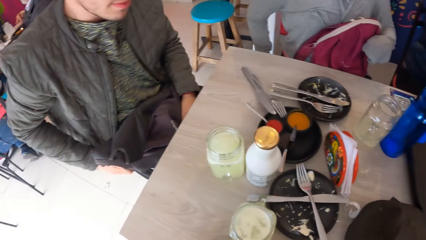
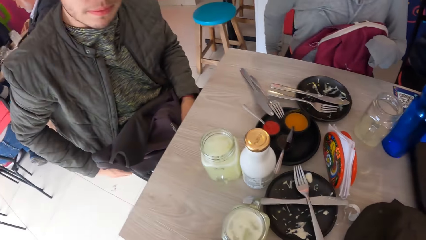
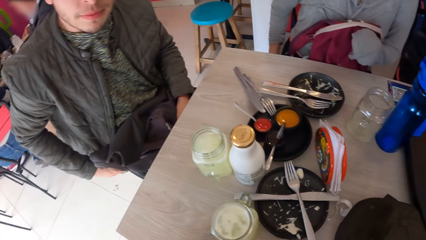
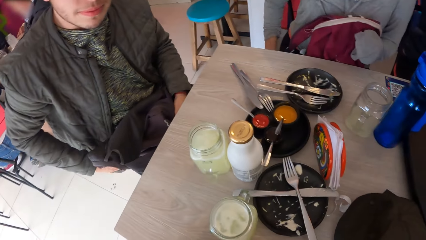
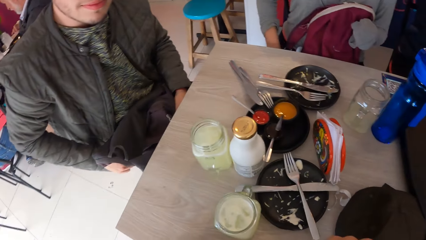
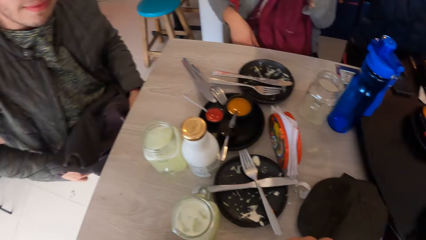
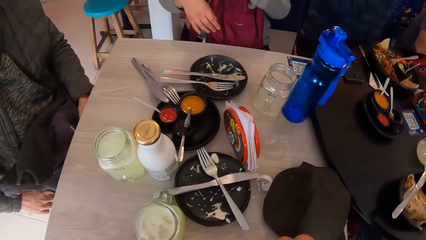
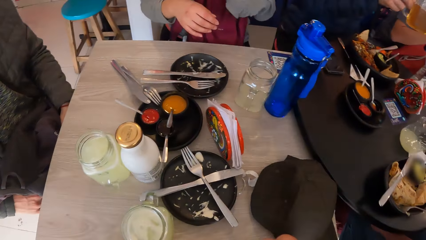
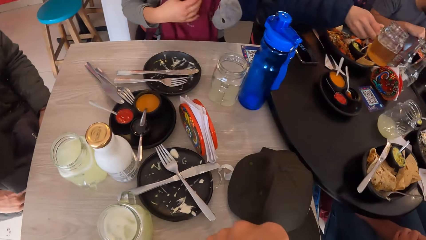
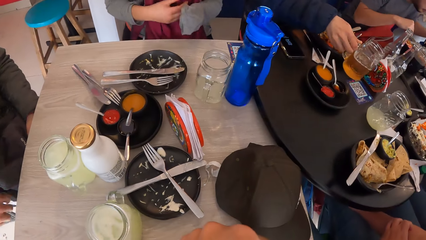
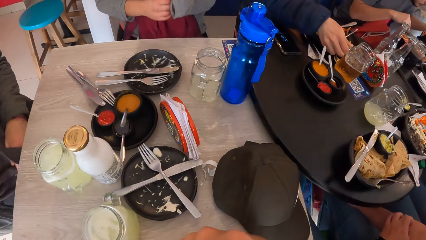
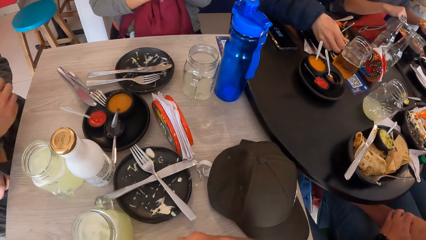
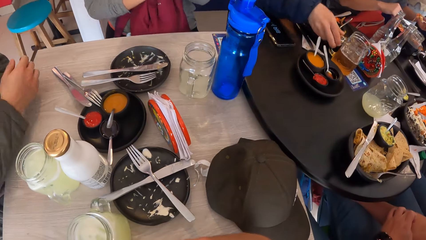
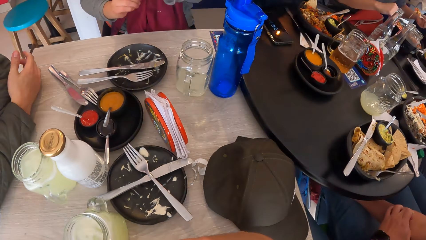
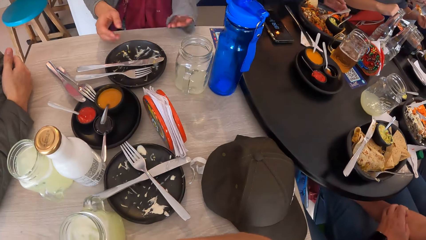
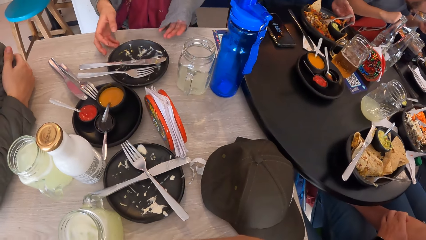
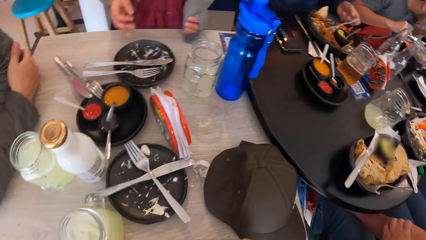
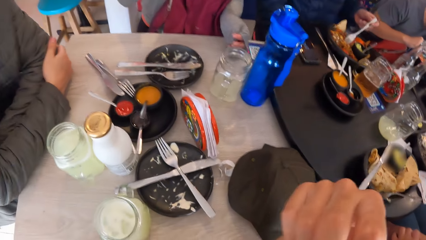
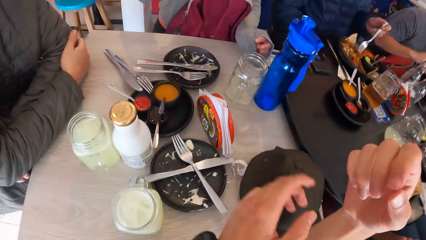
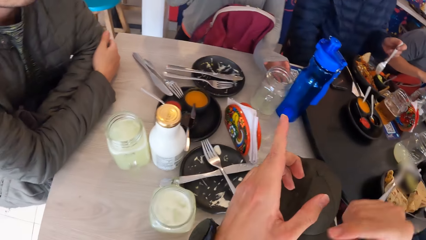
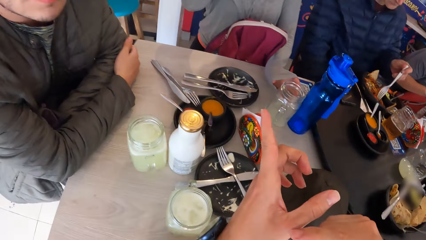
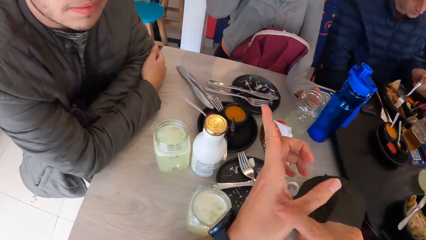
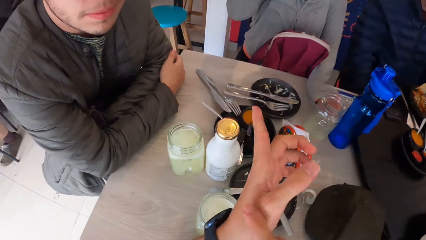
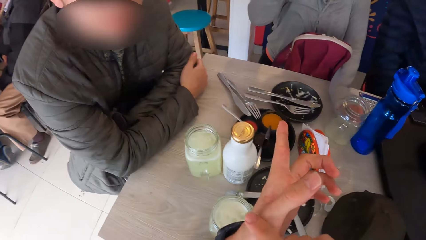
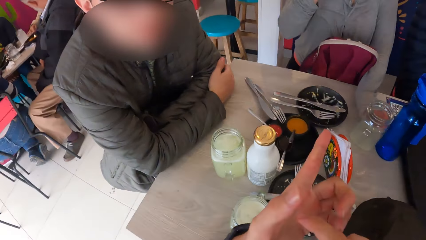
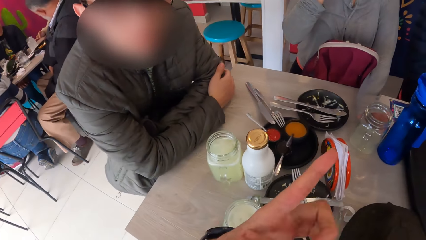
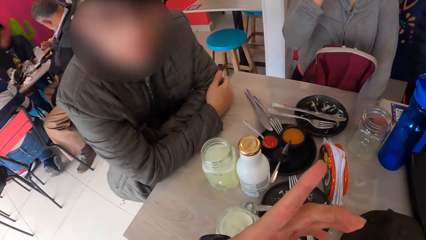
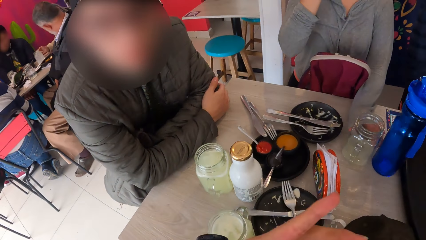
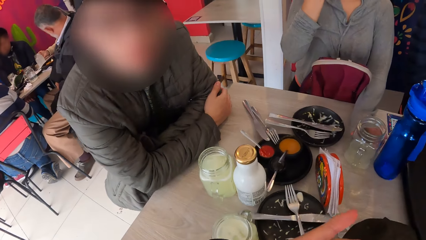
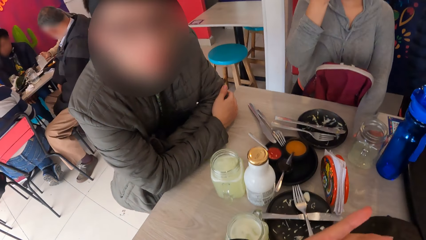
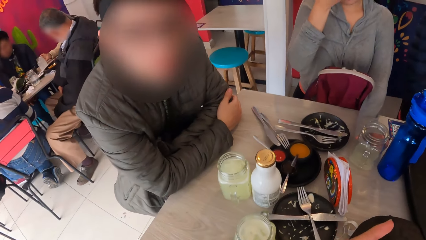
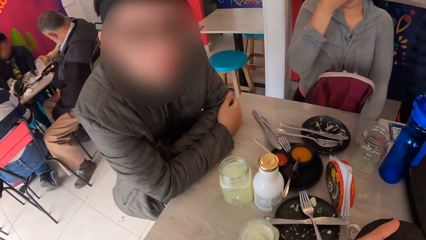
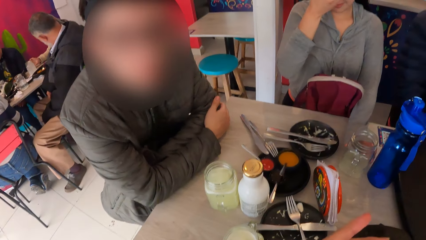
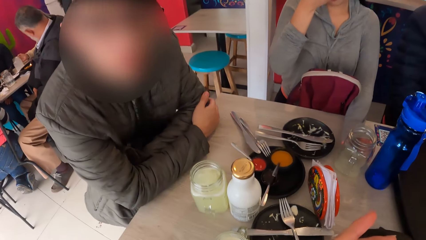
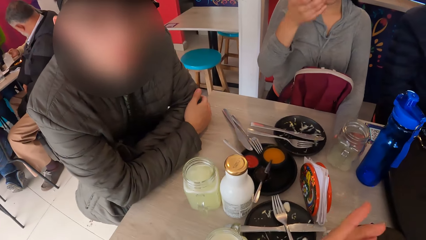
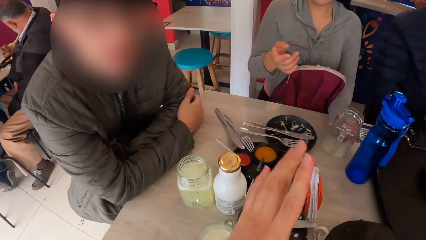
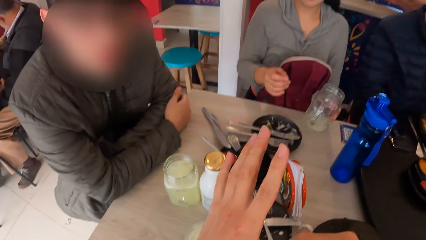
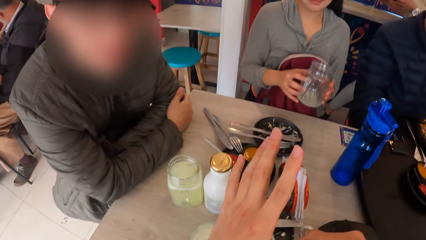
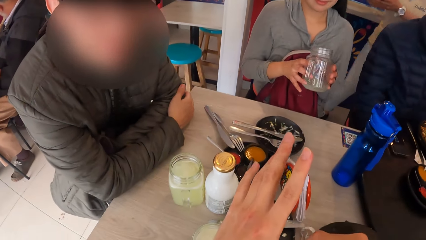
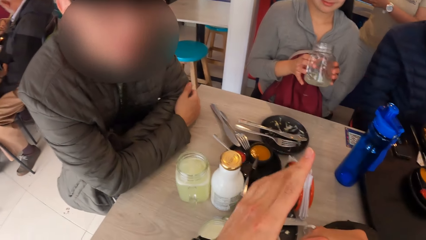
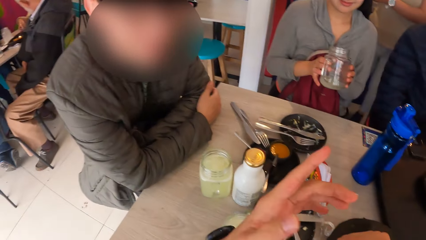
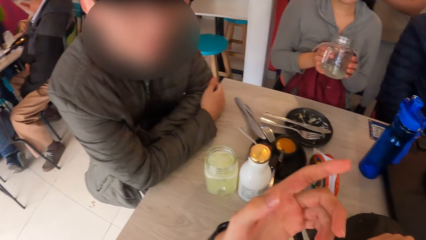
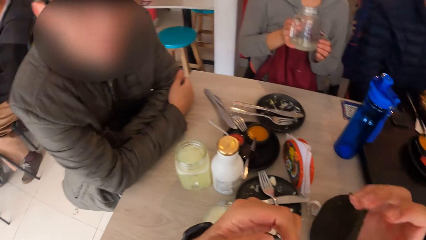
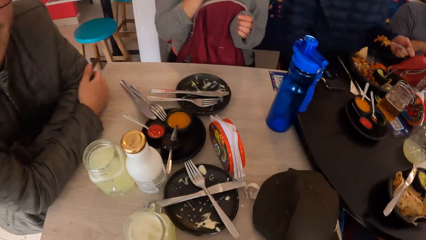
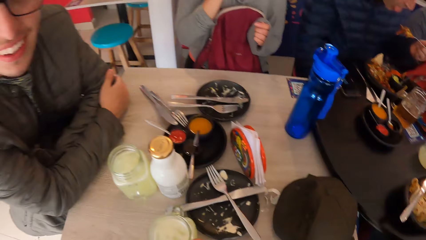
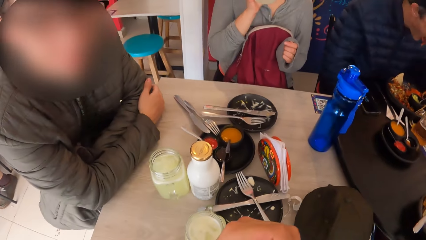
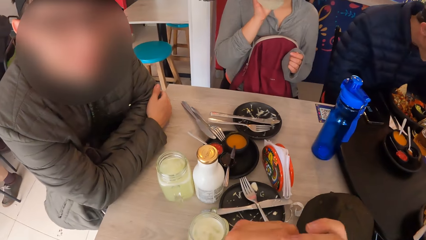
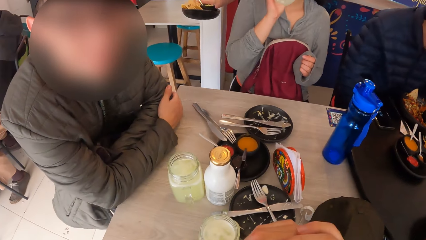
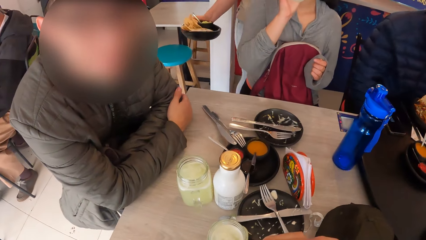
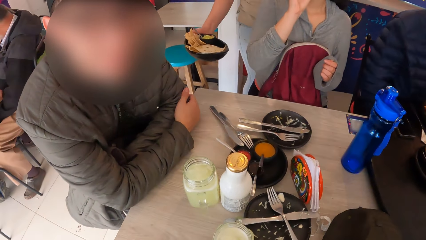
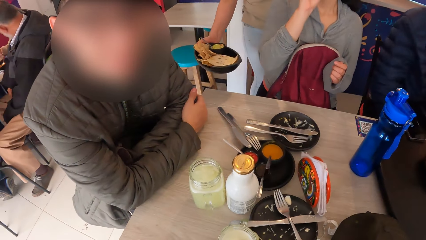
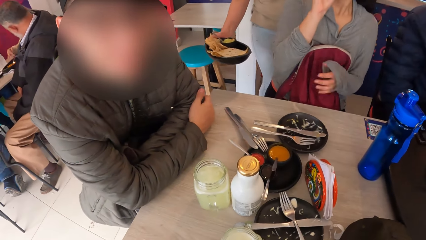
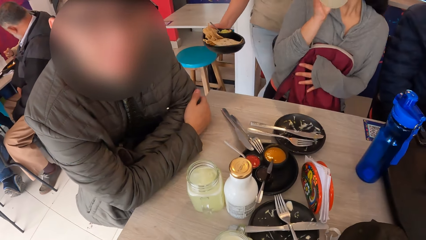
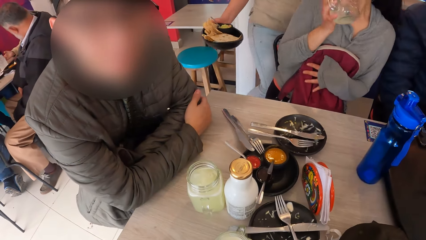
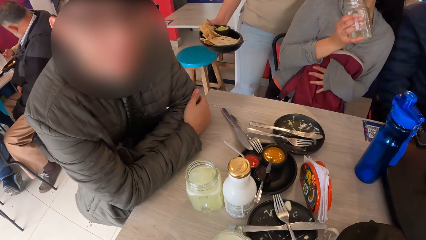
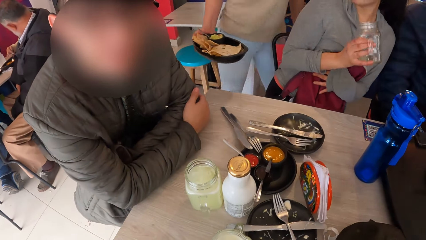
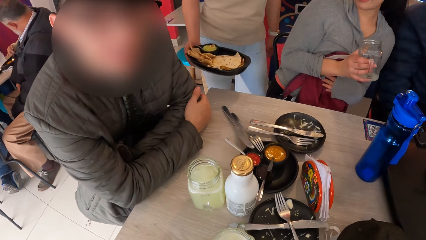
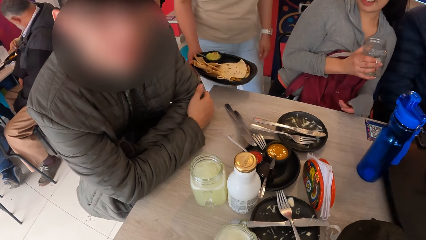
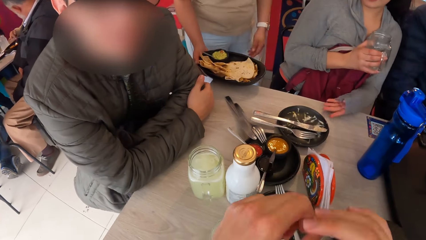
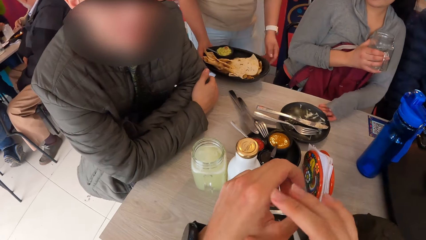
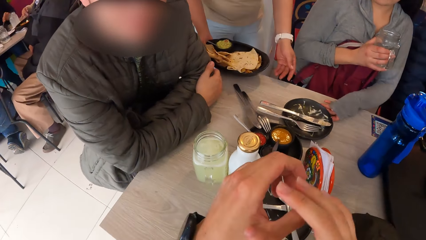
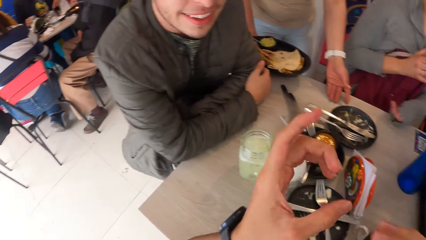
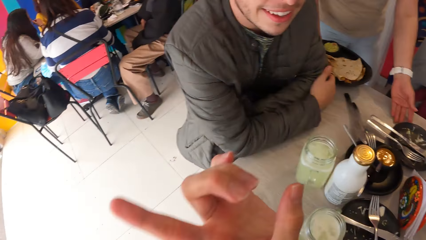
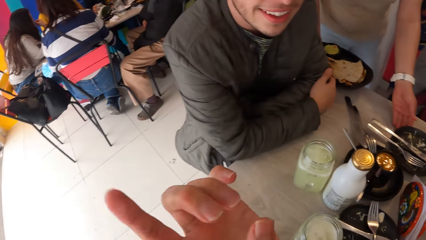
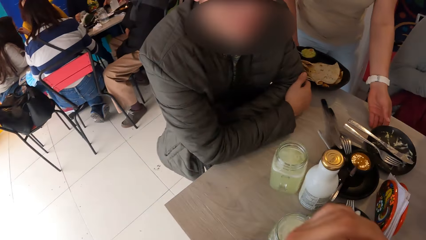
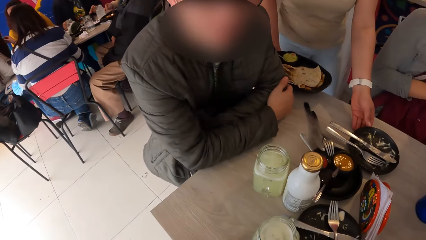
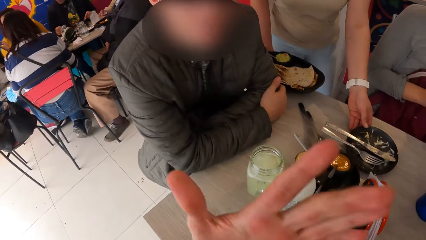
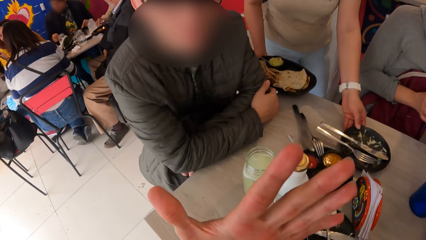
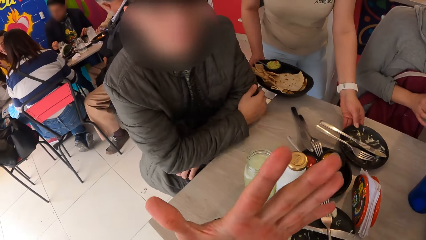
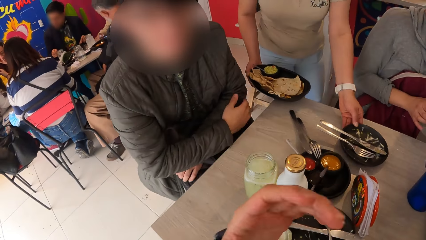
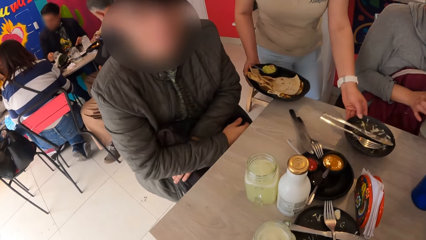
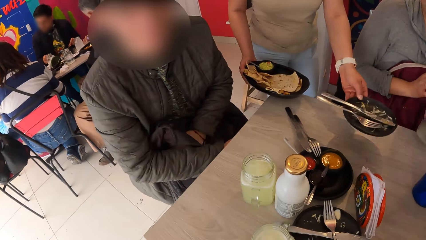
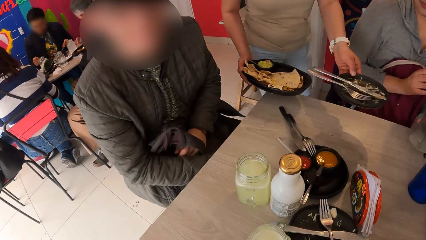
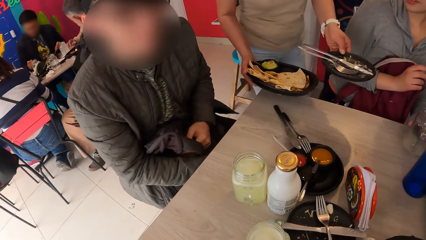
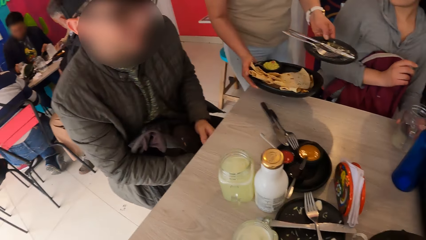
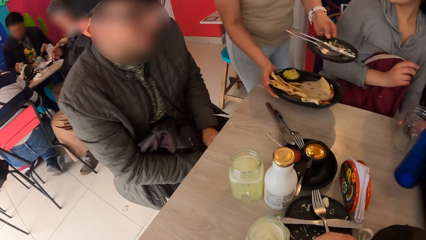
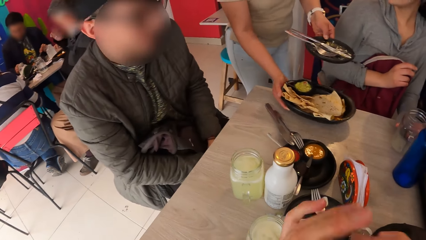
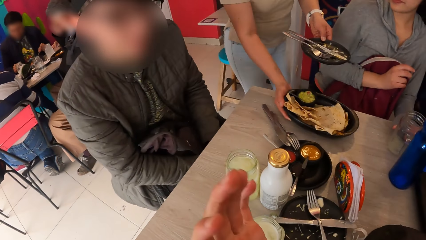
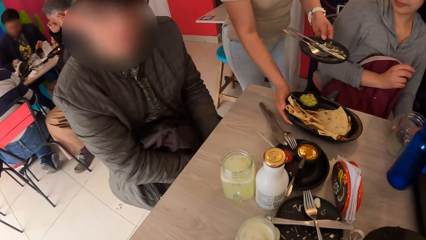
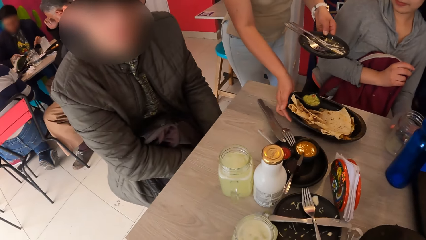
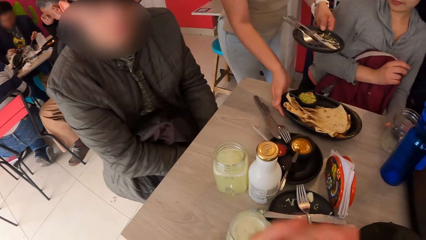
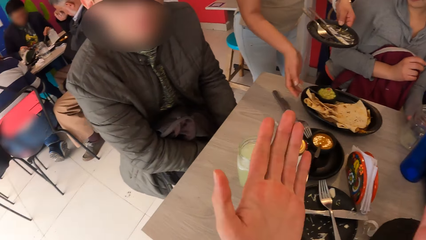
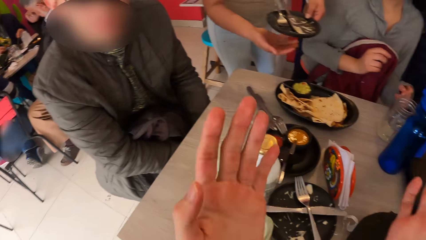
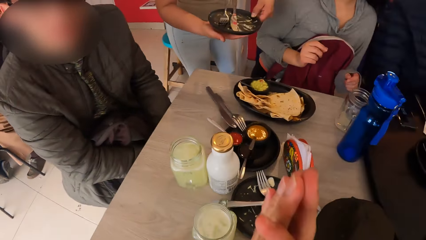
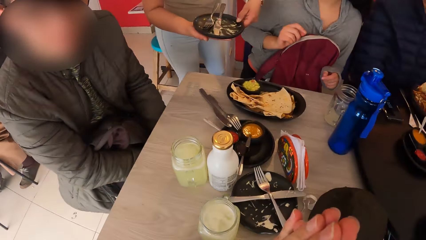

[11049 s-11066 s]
The man drops the glass on the table with his right hand. The woman picks up the glass from the table with her left hand, passes the glass from her left hand to her right hand, and drinks from the glass in her right hand. A waitress puts the plate on the table. The waitress removes an empty plate from the table with her left hand and puts a plate of food on the table with her right hand.
